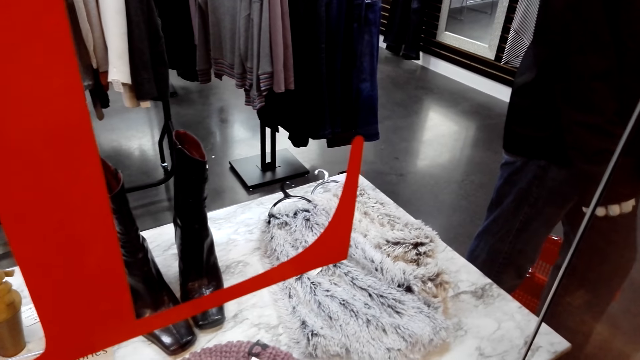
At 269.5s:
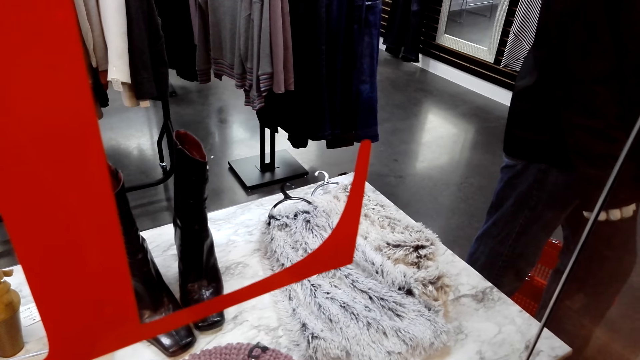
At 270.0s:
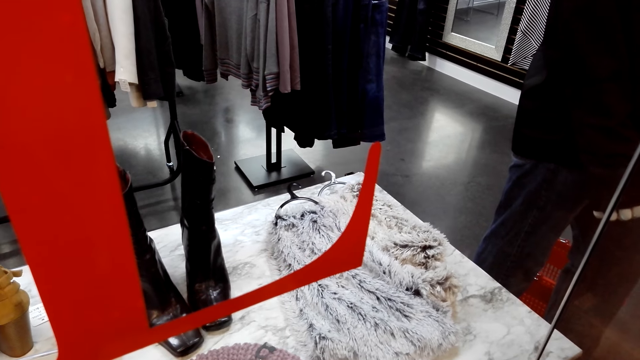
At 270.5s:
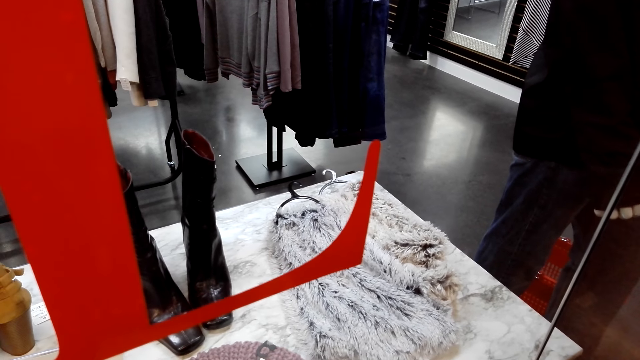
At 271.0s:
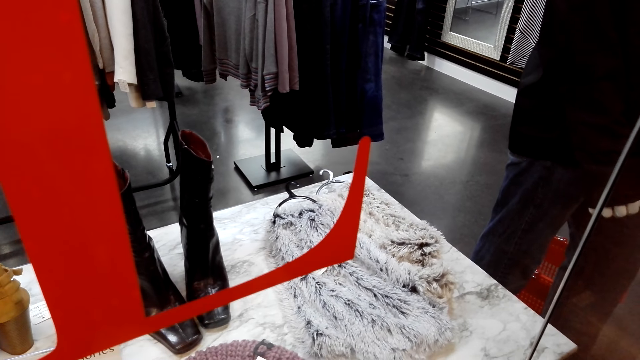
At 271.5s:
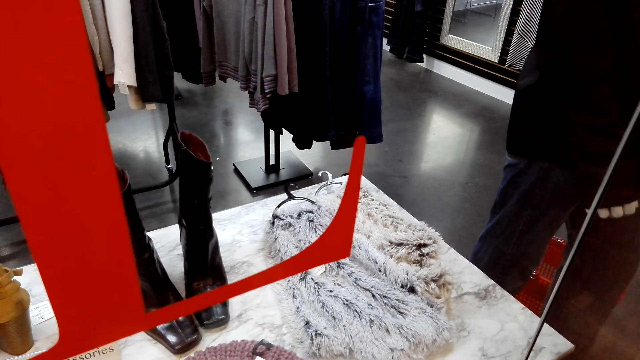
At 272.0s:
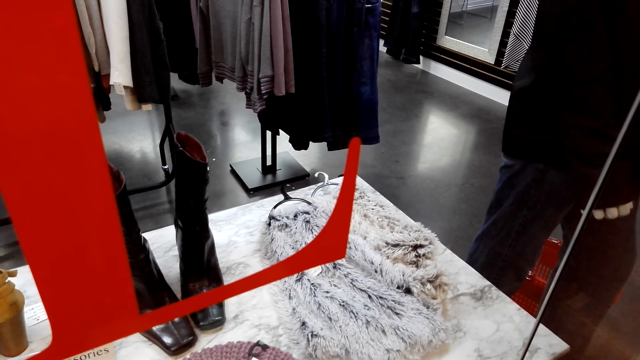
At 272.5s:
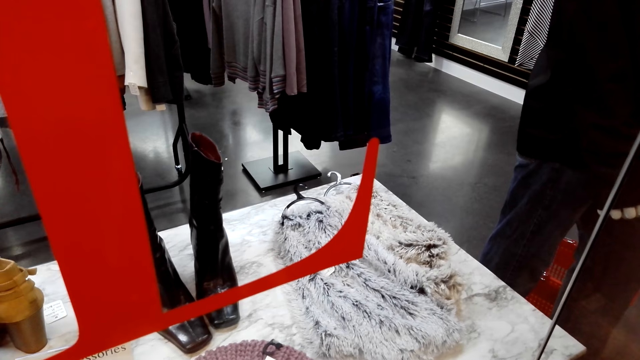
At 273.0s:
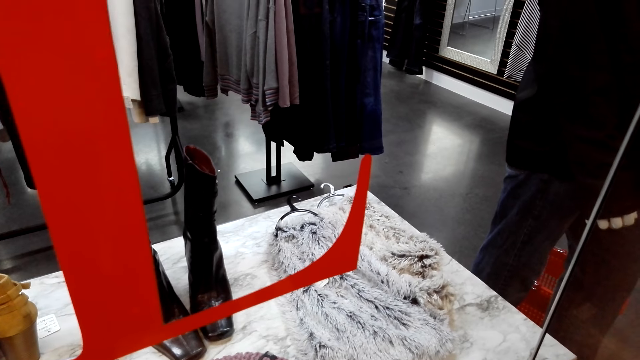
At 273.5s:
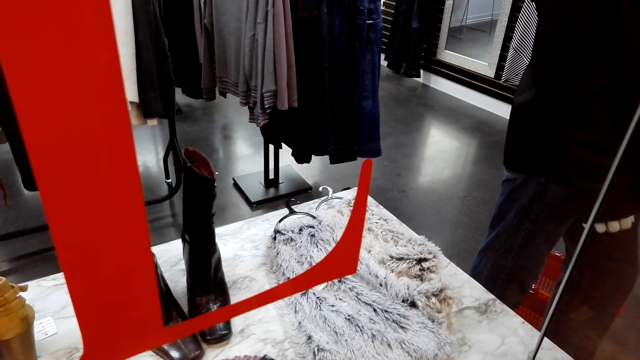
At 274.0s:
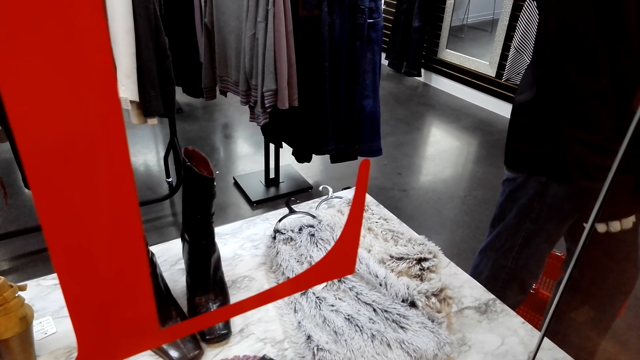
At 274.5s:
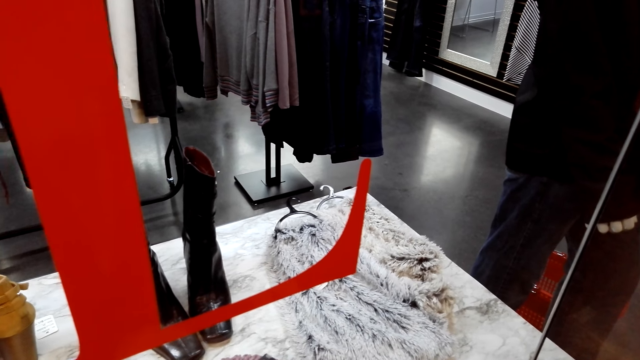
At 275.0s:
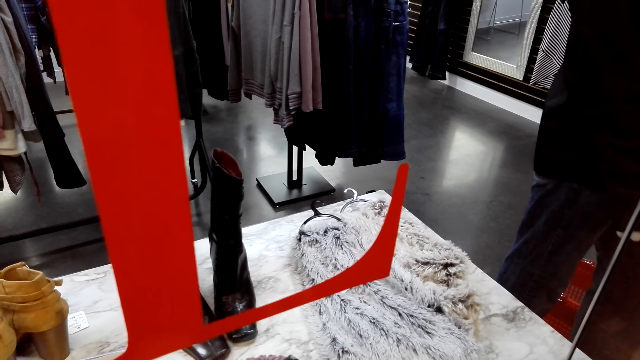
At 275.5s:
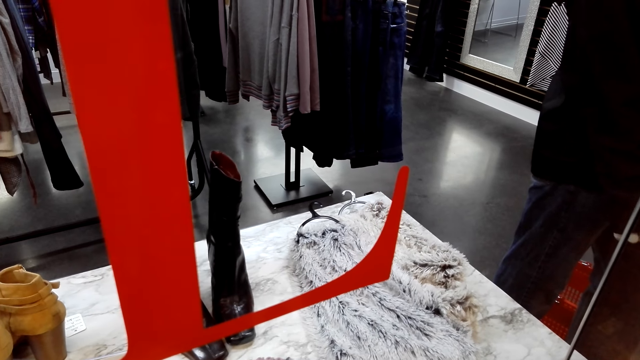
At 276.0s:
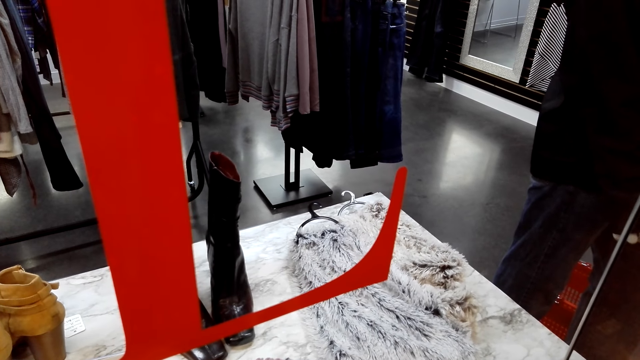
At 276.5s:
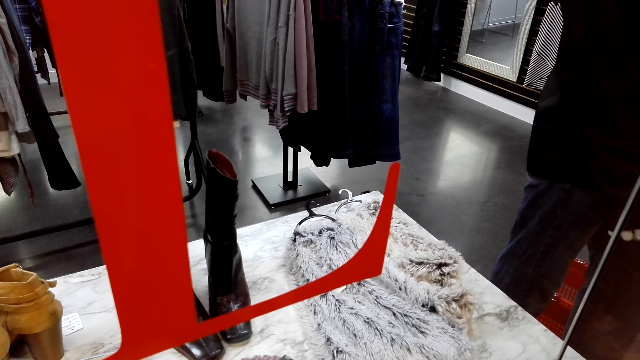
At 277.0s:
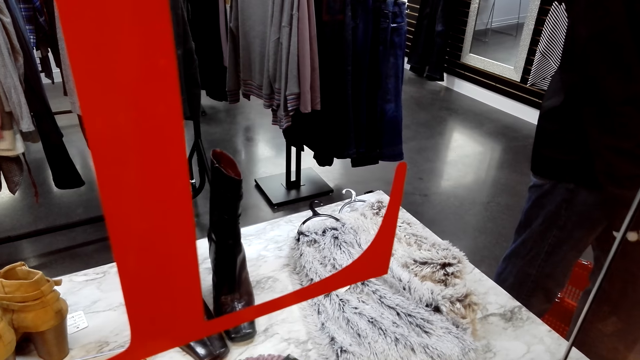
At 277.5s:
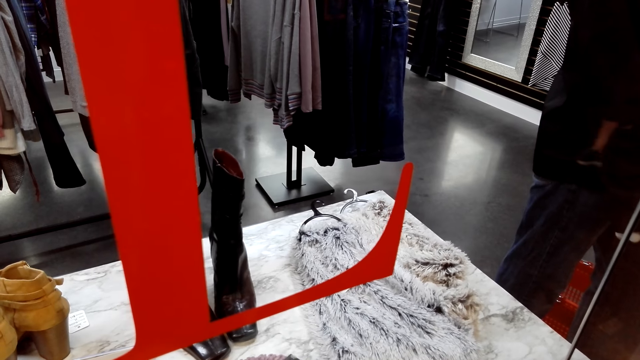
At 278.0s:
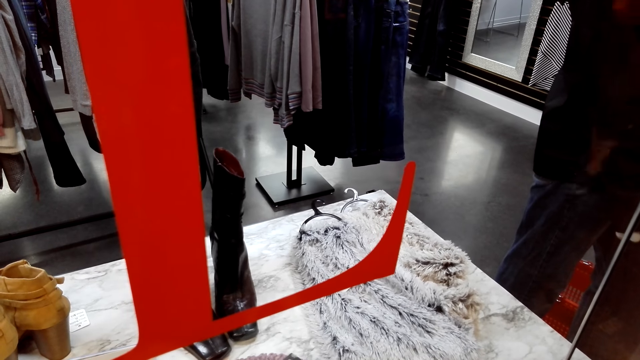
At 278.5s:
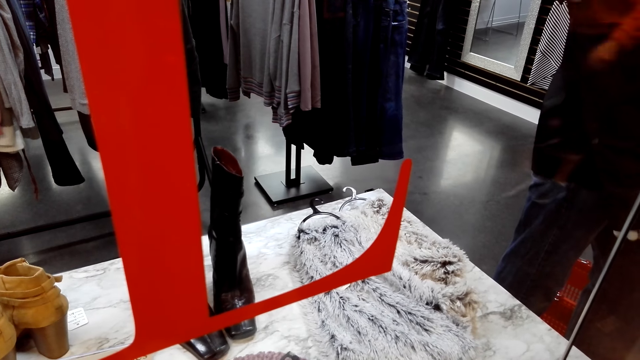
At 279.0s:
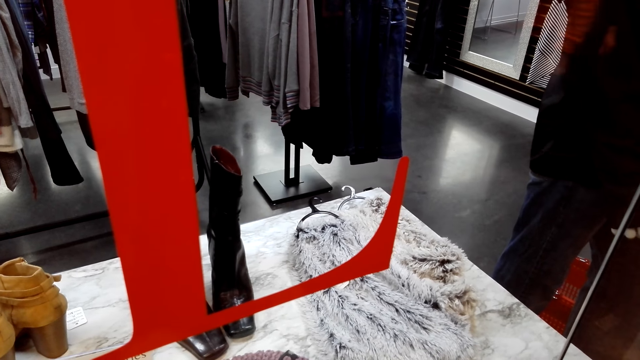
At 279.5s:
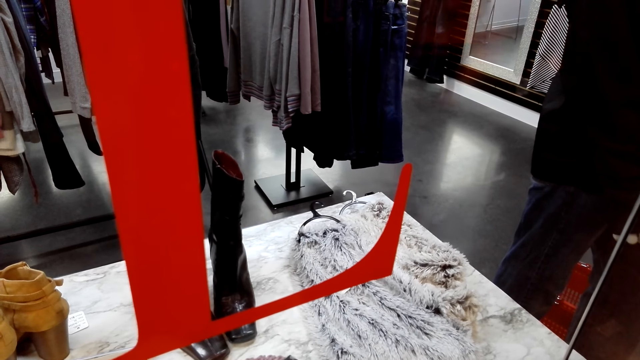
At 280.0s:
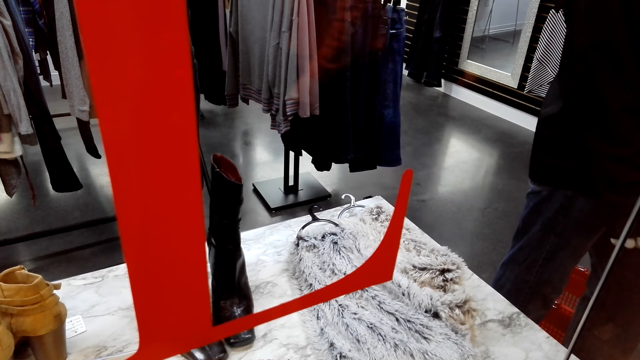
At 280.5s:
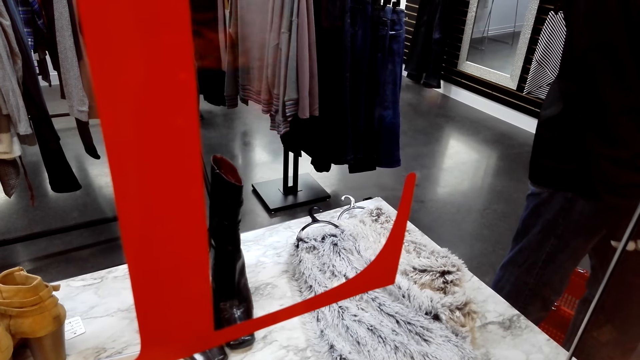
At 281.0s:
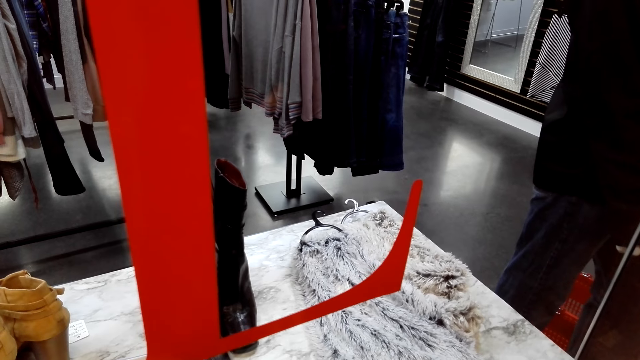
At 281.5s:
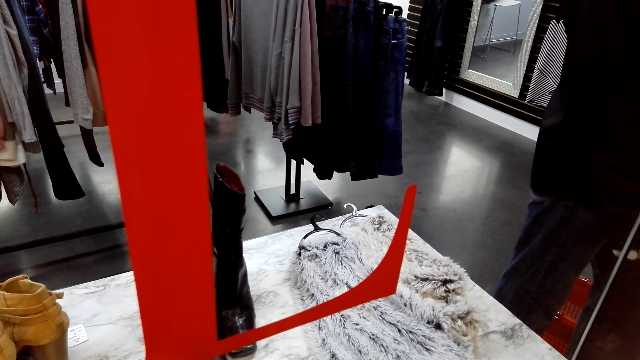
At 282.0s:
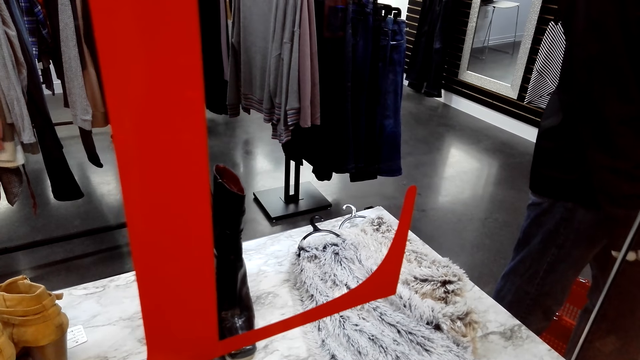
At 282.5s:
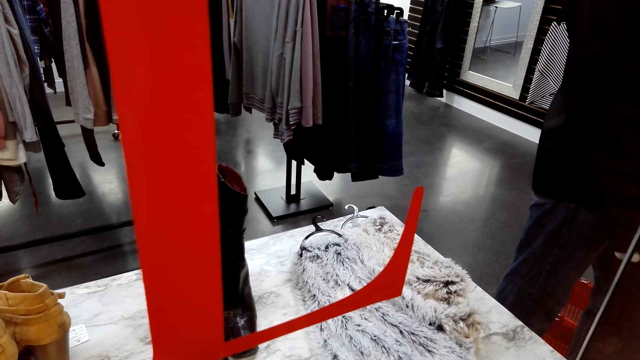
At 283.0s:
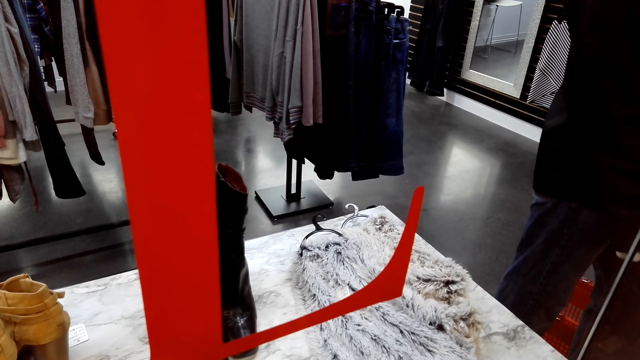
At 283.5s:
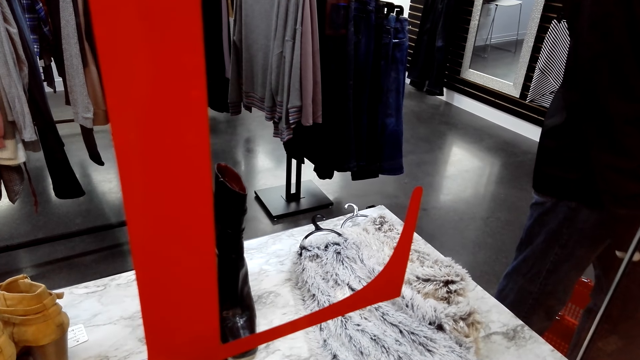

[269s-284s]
A woman walks around the store. Another woman walks around the store.

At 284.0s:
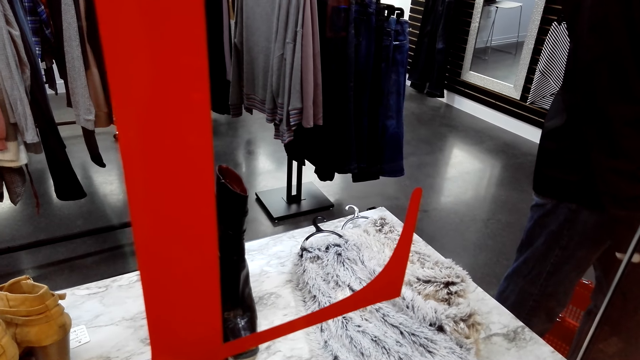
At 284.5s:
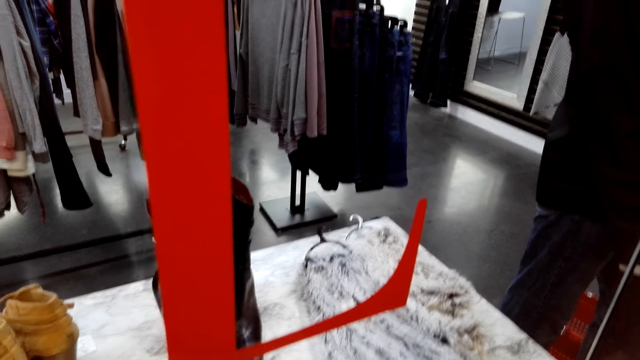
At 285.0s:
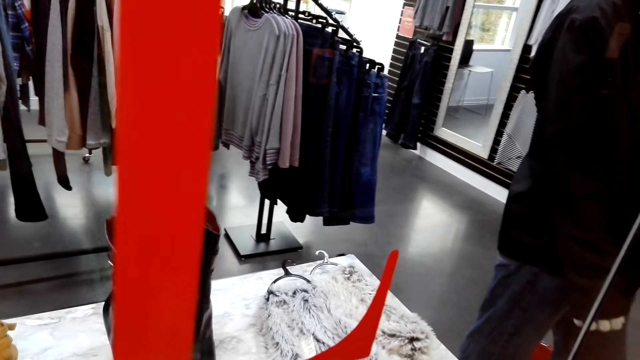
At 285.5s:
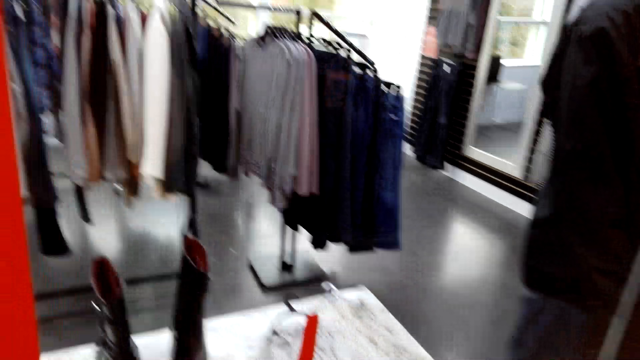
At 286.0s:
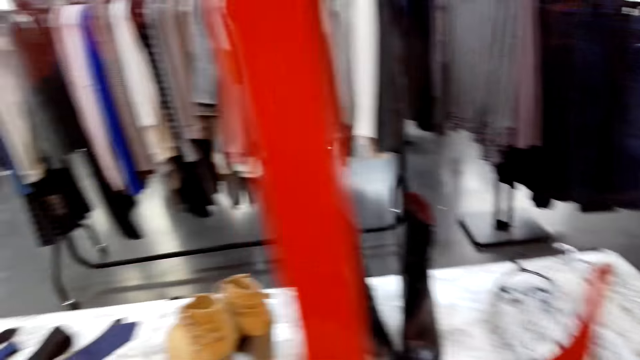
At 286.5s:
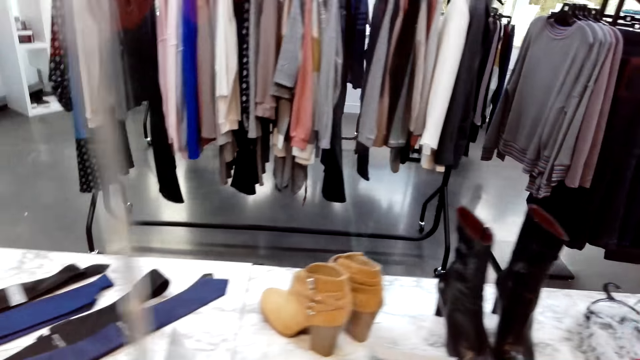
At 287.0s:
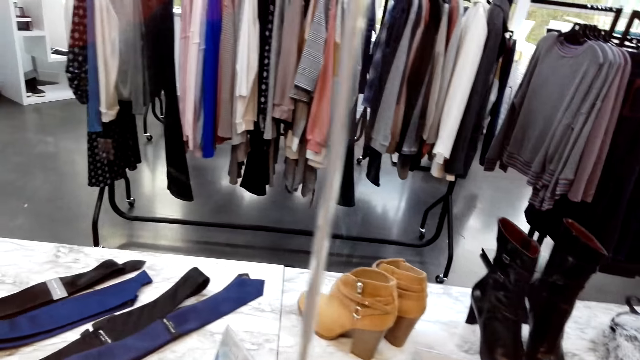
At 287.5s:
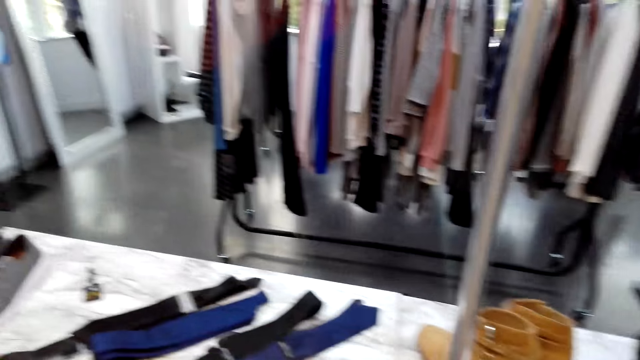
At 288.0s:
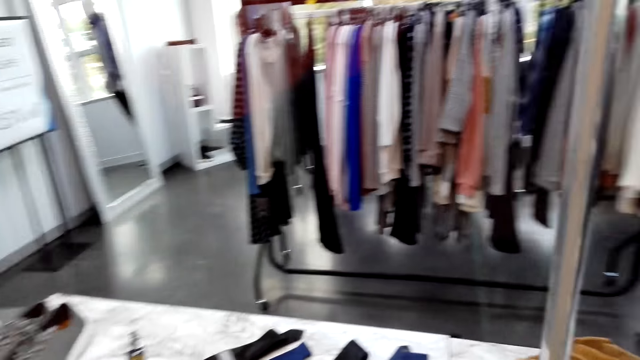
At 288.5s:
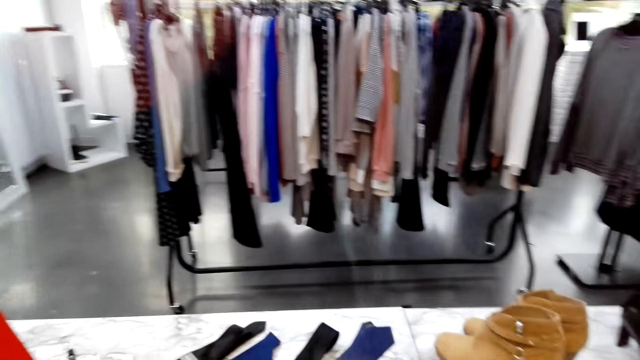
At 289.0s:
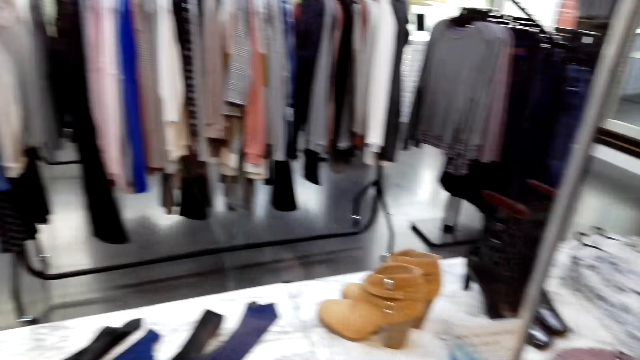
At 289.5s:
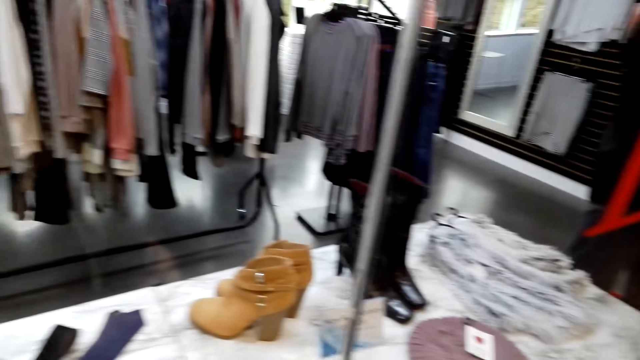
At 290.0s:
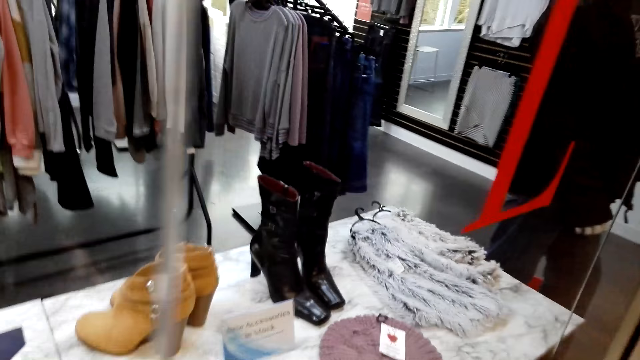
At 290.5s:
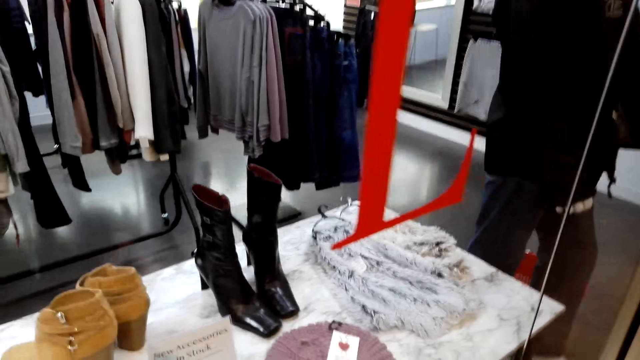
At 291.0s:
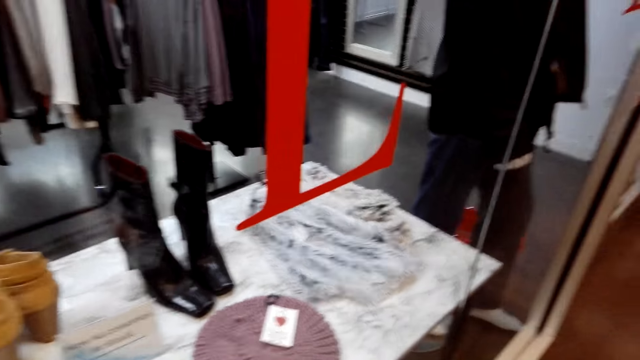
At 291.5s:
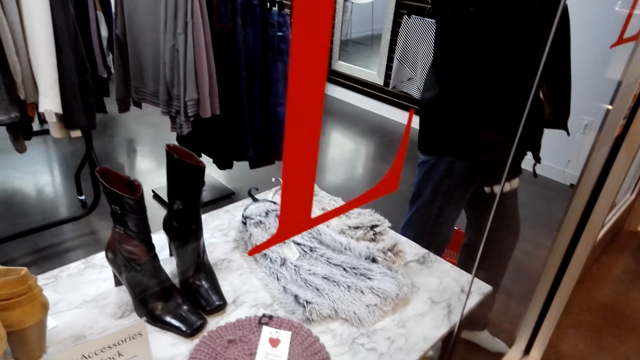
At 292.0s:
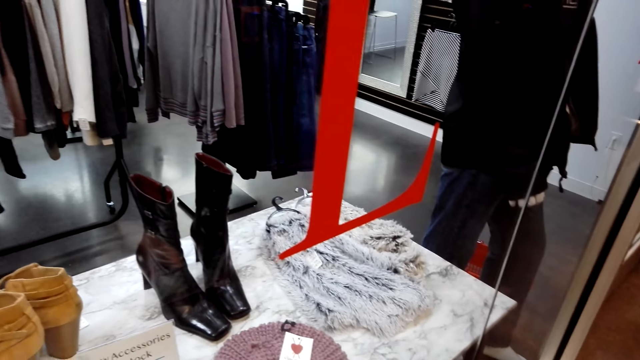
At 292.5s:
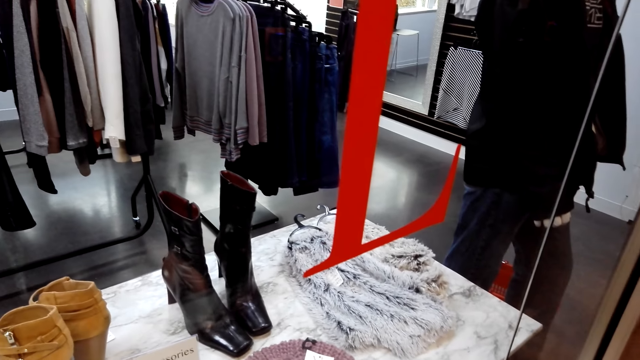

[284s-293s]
The camera wearer walks around the boutique.
